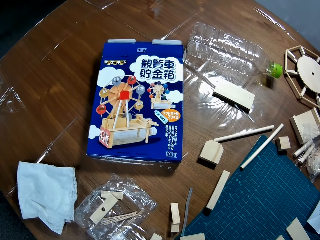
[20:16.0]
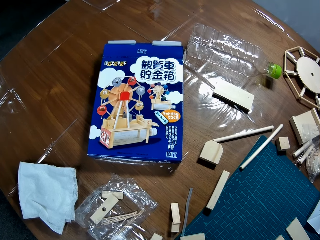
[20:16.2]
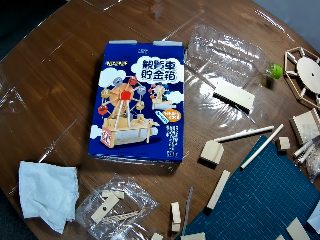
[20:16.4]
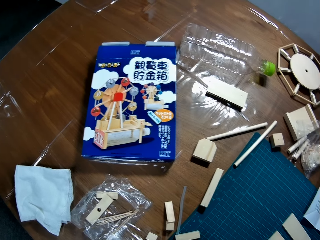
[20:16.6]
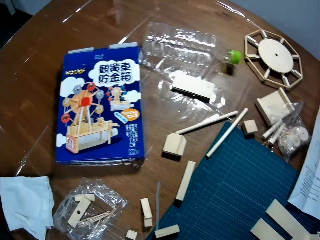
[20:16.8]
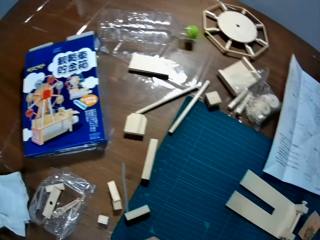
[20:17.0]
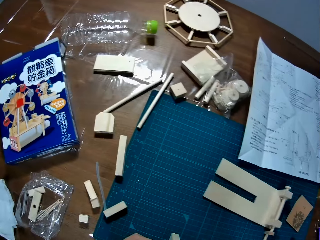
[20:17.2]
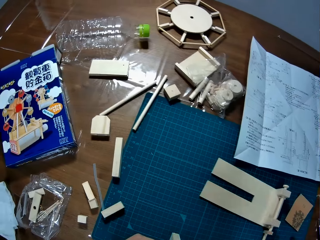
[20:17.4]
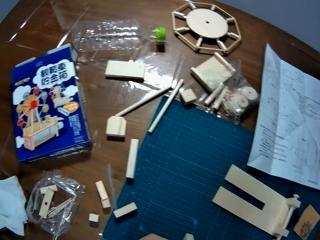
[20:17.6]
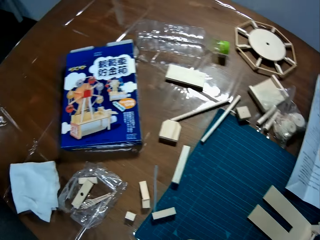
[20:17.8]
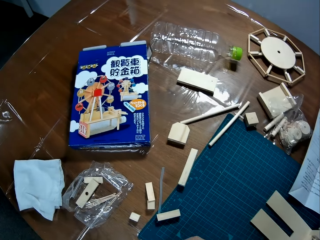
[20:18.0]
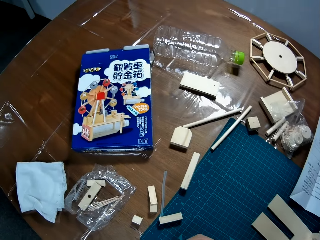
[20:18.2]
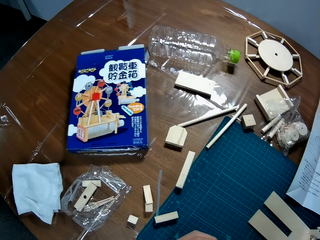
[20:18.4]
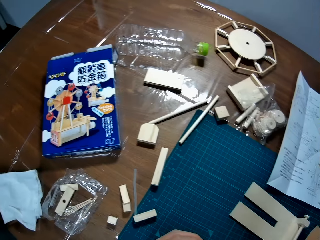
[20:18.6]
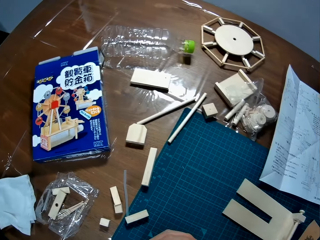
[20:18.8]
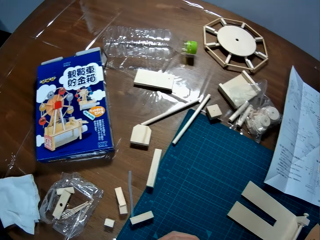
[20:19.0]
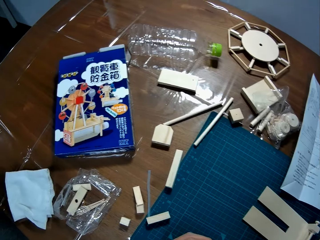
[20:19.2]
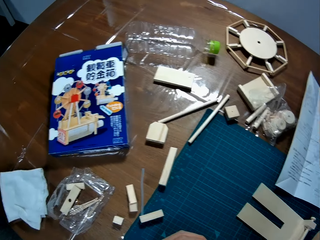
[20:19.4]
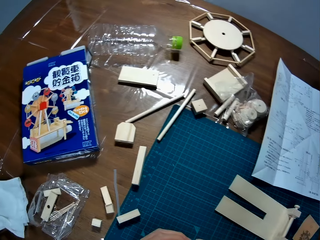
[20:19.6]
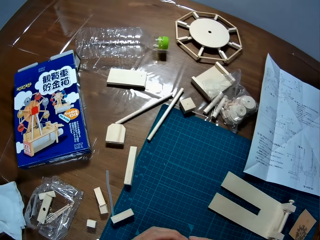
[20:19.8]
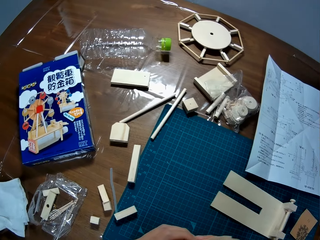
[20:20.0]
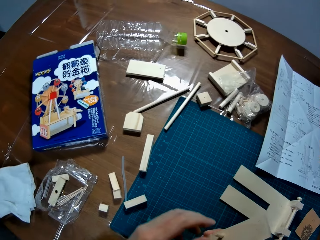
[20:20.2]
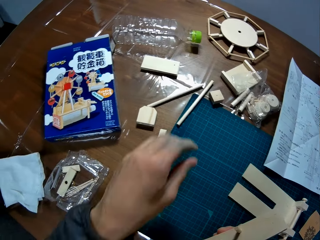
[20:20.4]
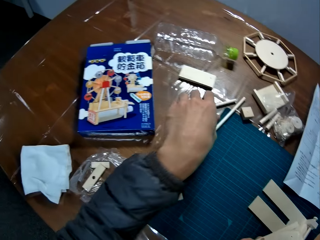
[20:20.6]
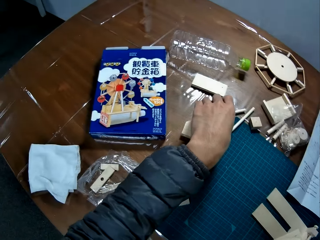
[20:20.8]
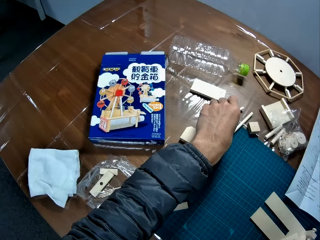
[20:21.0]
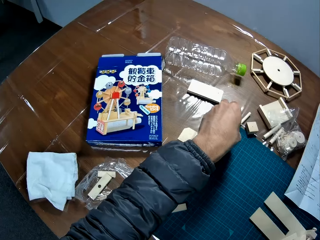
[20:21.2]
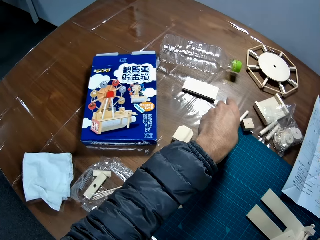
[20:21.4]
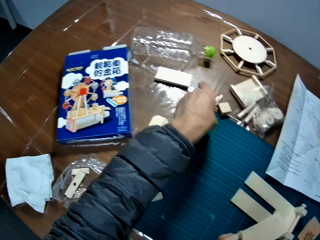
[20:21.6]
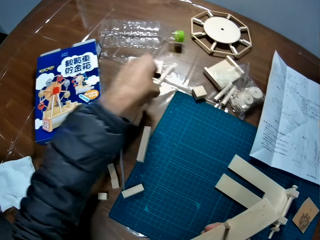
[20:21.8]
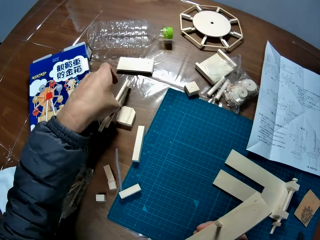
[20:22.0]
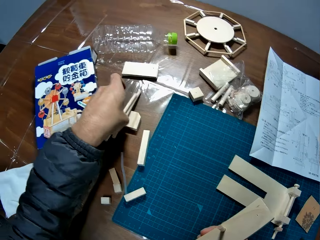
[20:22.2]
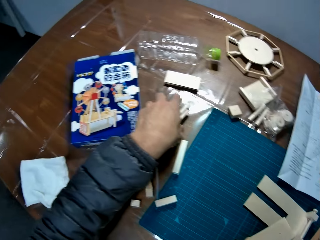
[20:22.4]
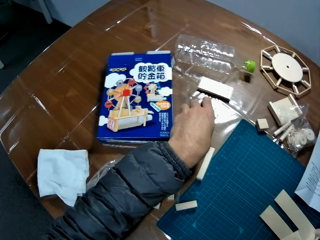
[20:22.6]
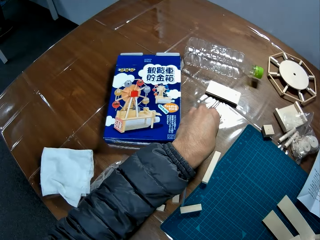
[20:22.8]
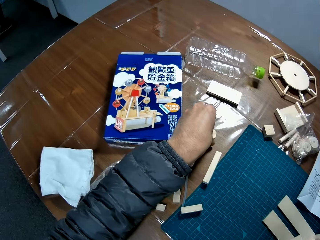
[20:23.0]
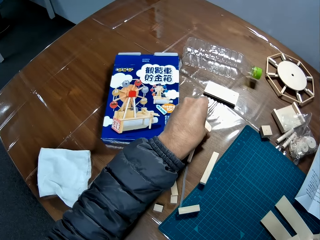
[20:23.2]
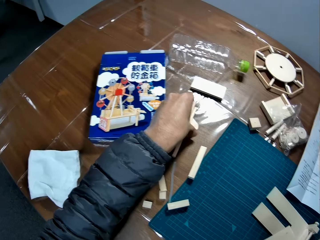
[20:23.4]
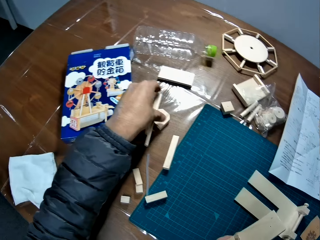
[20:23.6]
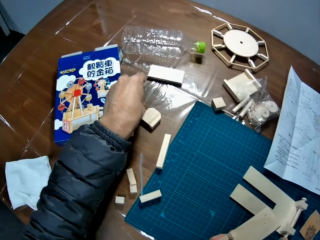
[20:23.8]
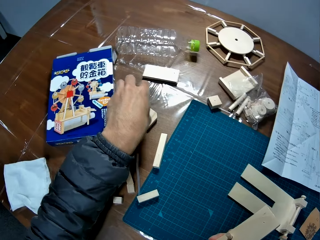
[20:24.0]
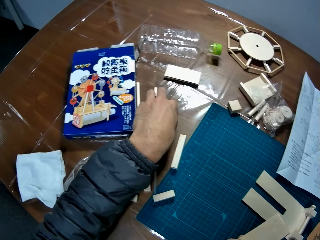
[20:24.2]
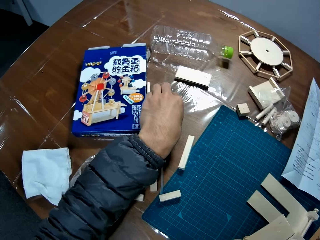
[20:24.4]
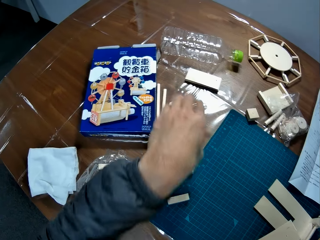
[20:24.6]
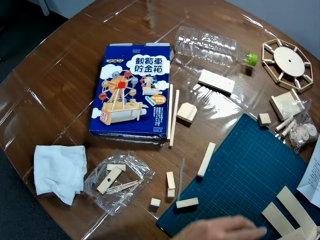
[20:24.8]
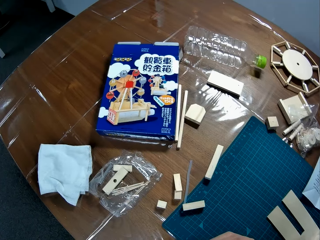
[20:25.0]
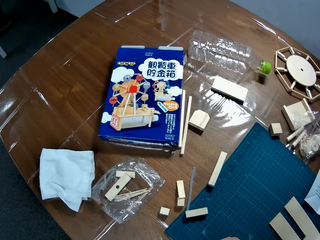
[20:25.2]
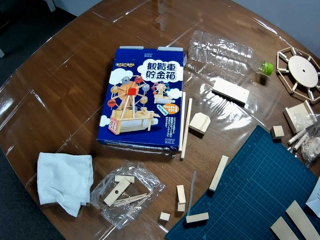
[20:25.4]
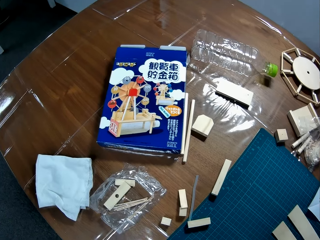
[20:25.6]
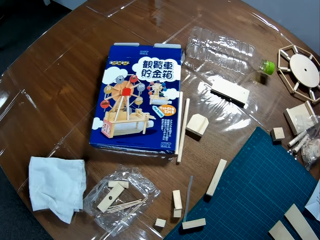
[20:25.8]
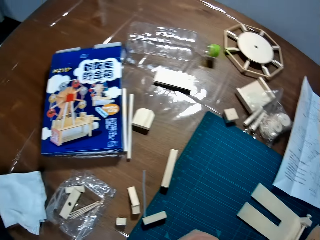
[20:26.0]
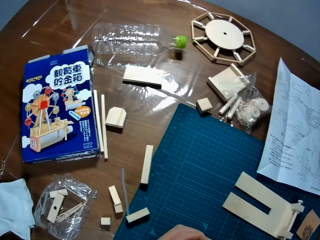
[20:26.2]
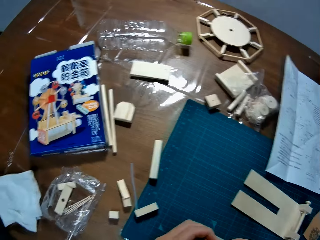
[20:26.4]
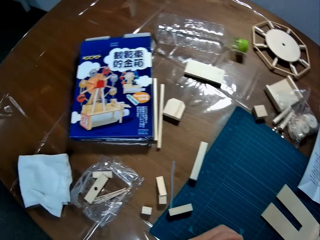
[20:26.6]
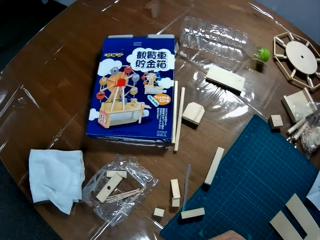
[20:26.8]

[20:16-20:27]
The camera wearer picks up something. He moves some wood pieces with his left hand. He puts something on the table.

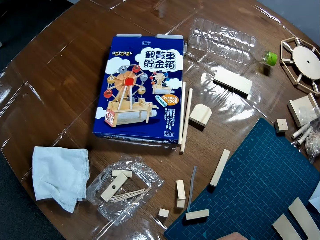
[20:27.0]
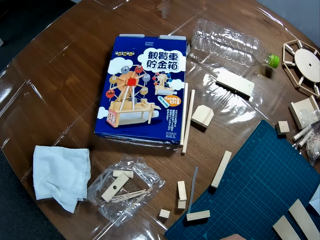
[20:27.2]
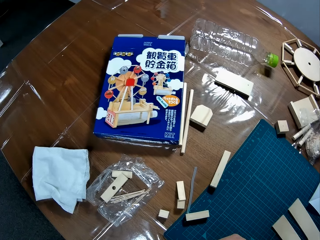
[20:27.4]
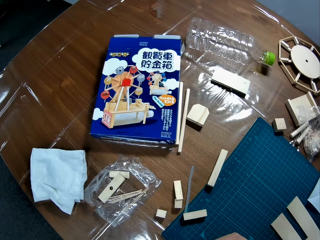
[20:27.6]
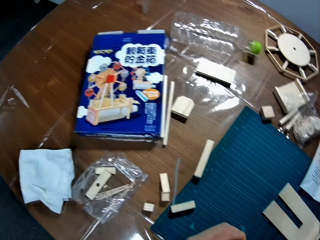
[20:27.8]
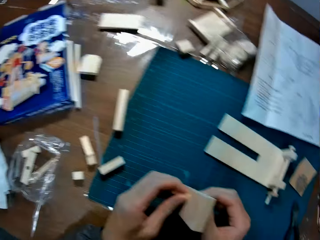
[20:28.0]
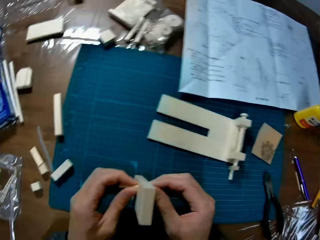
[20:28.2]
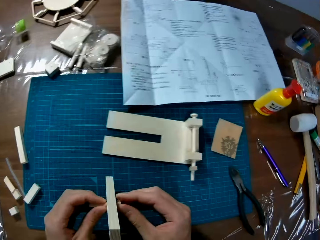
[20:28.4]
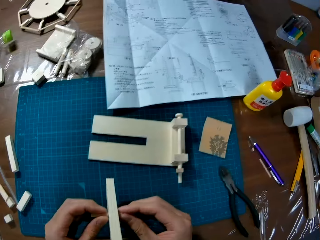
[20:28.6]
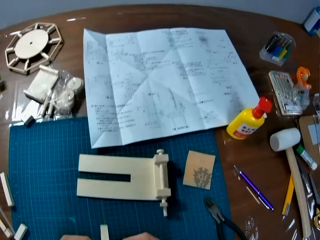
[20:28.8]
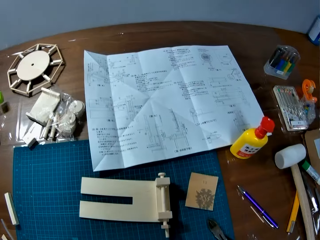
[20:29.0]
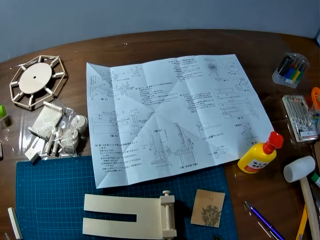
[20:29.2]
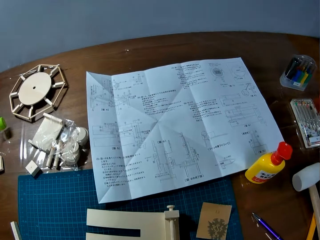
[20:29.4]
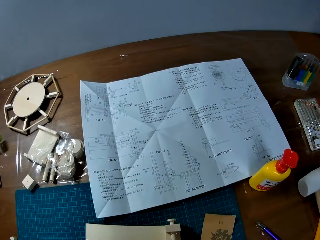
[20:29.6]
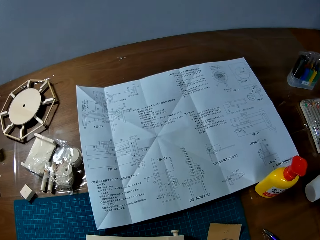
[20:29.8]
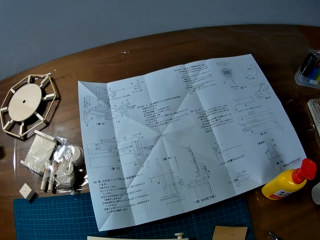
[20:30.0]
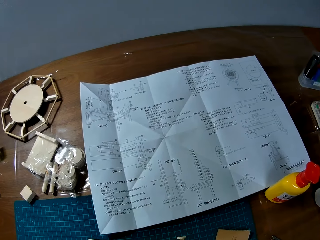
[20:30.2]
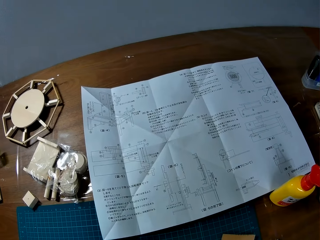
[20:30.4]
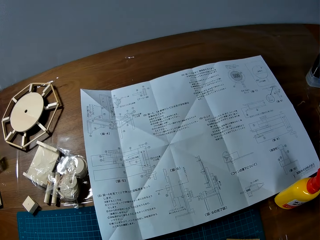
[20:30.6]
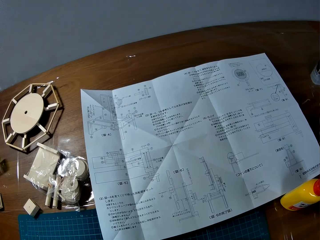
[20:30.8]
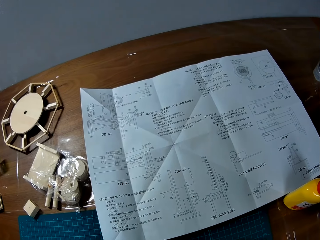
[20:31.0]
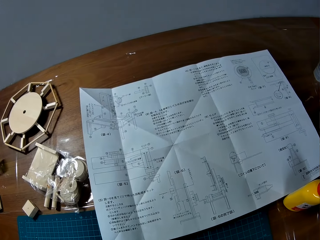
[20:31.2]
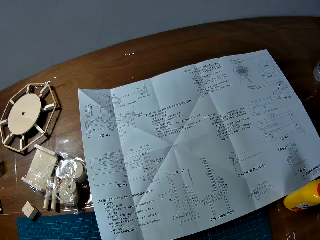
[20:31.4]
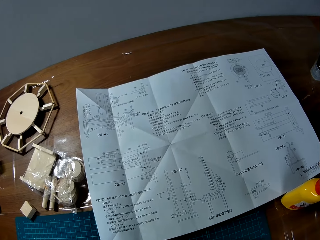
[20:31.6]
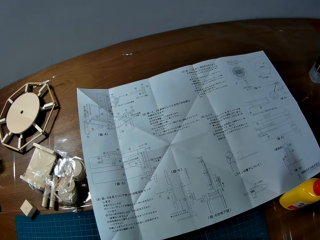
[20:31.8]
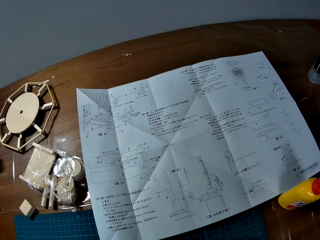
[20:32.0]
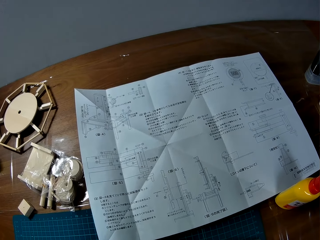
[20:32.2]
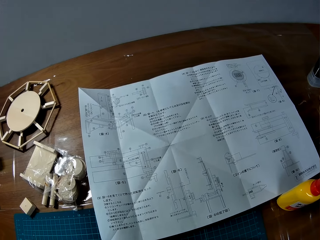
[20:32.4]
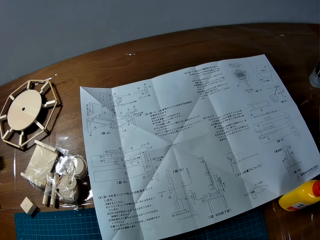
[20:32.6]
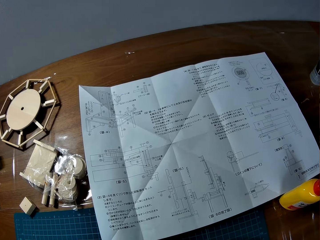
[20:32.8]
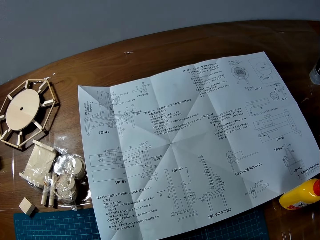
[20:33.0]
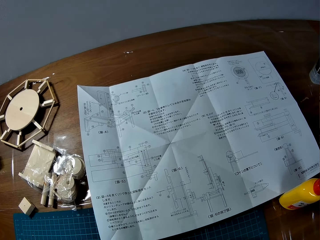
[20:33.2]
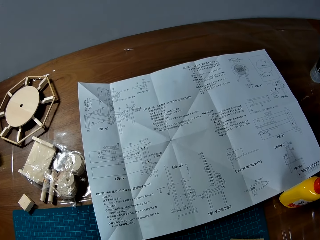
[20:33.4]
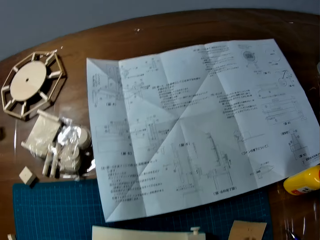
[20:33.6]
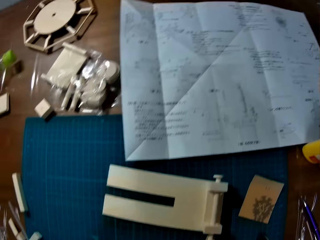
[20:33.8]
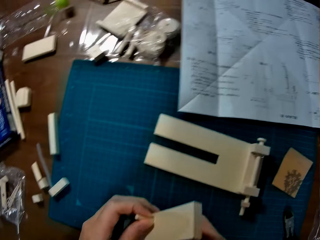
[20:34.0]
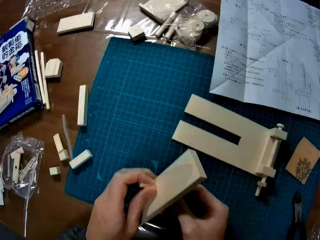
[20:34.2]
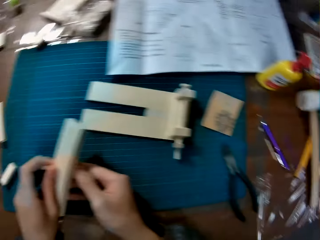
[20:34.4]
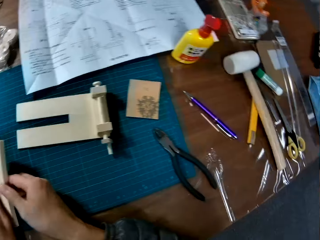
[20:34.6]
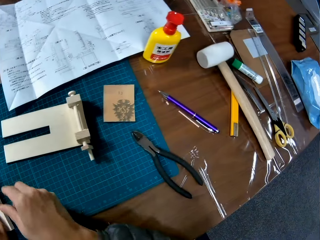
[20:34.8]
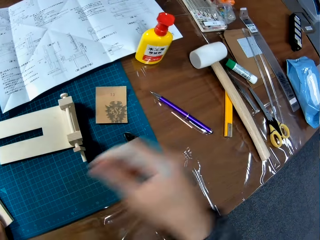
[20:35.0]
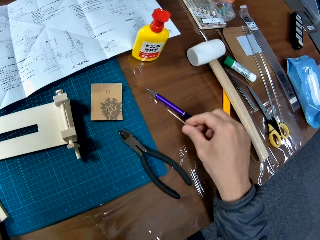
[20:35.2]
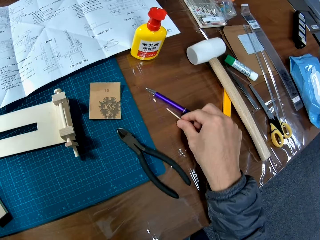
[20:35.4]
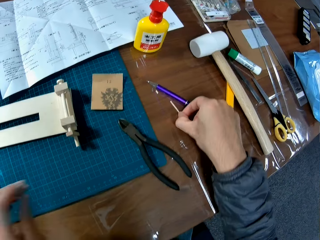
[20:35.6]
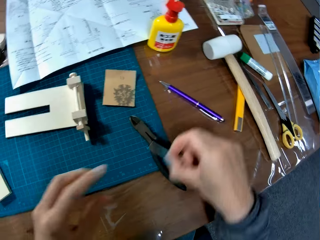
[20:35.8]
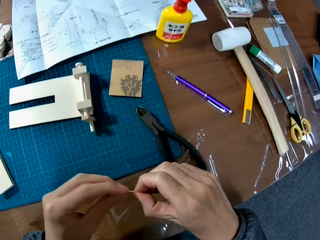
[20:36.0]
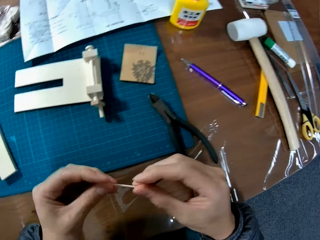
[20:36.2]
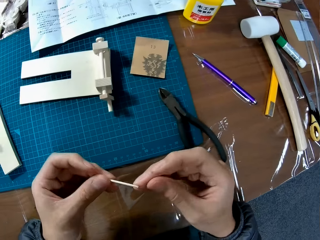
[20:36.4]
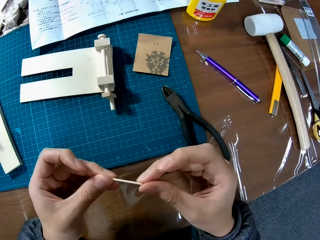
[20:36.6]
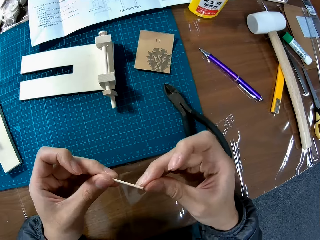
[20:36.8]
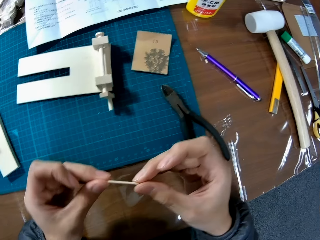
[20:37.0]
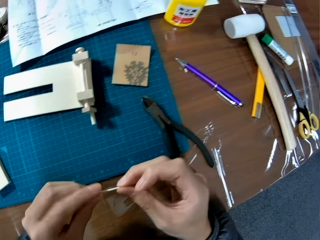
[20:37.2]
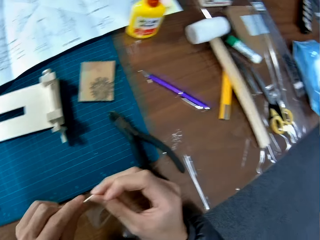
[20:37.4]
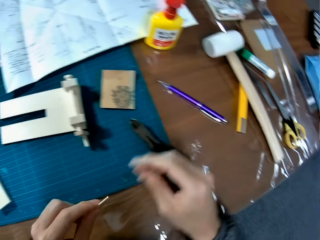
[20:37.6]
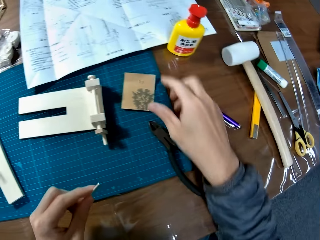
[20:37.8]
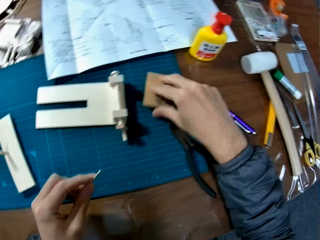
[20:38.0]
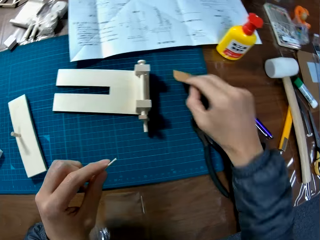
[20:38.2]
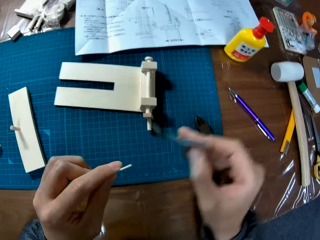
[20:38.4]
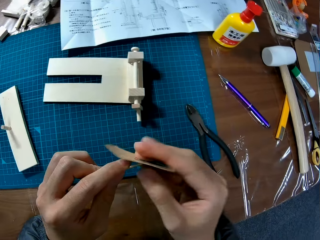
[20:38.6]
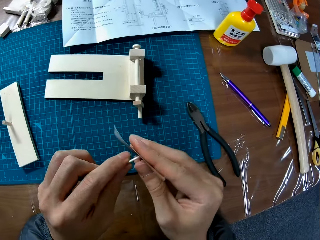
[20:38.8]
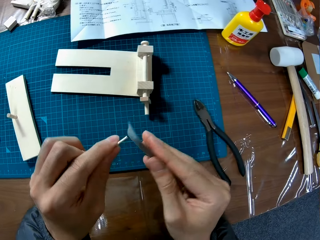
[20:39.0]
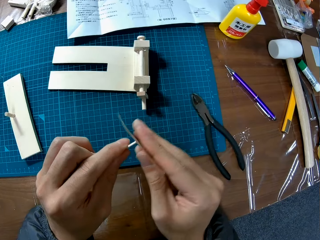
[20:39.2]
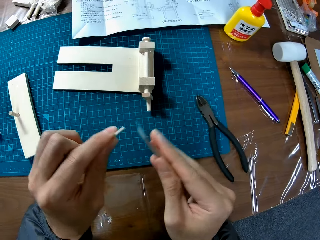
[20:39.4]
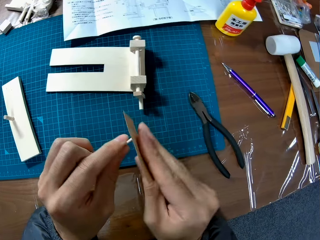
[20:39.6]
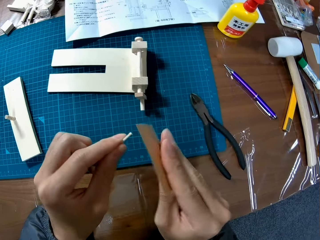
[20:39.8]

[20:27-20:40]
The camera wearer holds pieces of paperboard in their hand. They look at the paper. They hold the pieces of paperboard in their hand again. They put the pieces of paperboard on the table. They grab a wood piece. They put something on the table. They take a sandpaper sheet. They use the sandpaper sheet on the wood piece.
